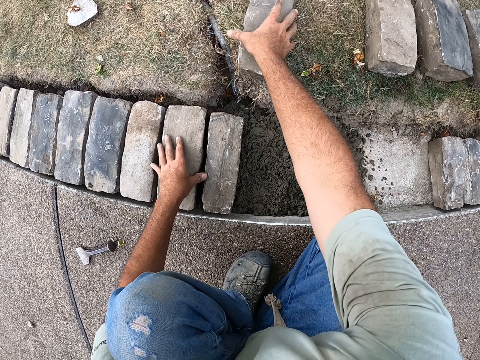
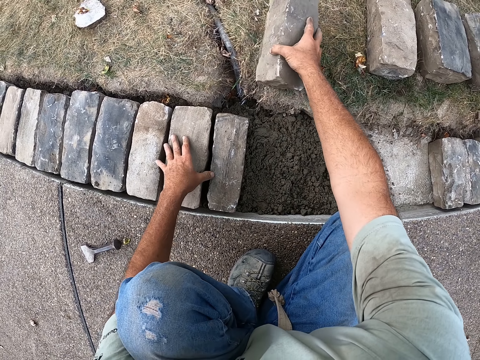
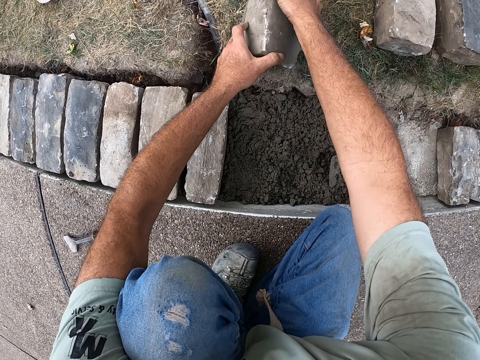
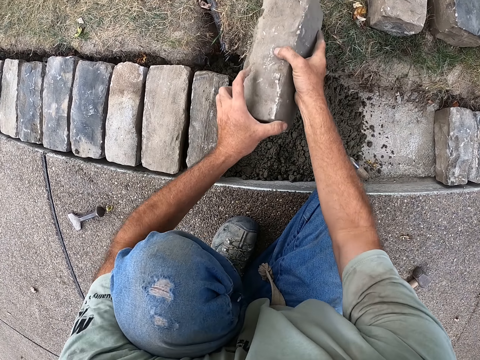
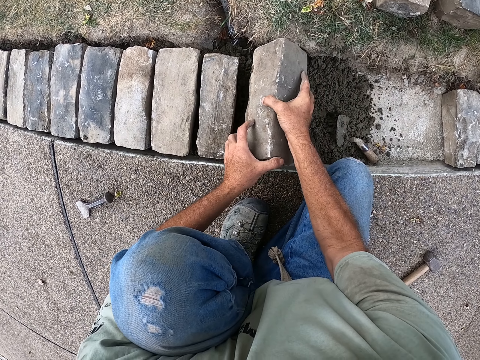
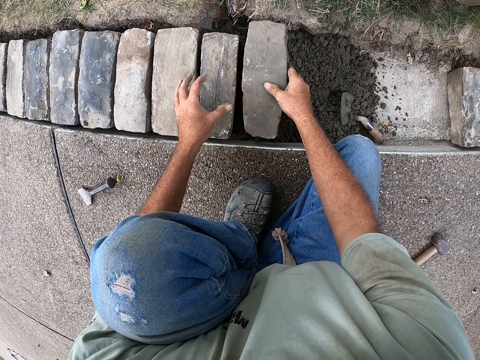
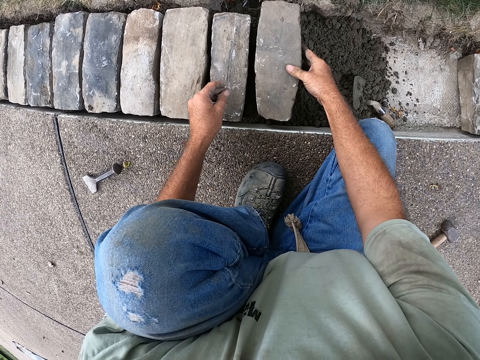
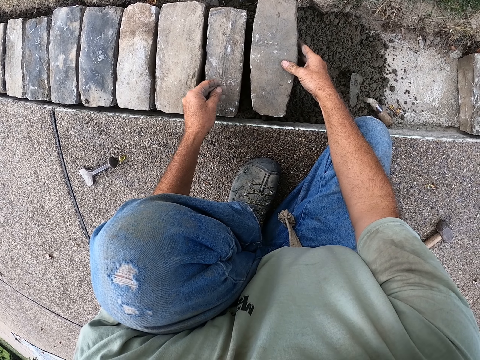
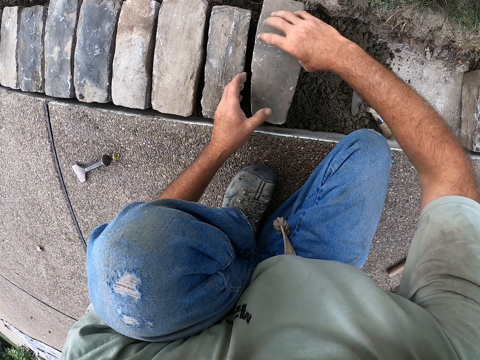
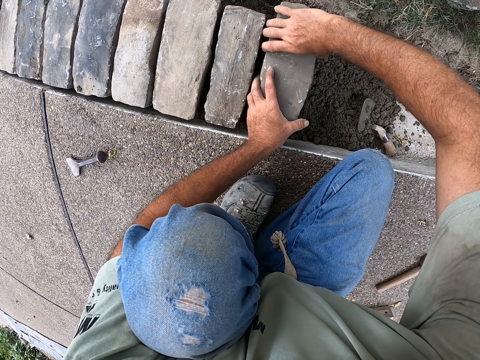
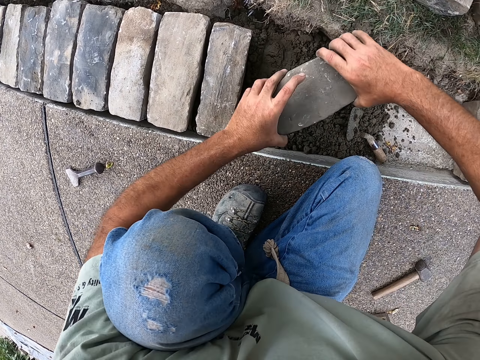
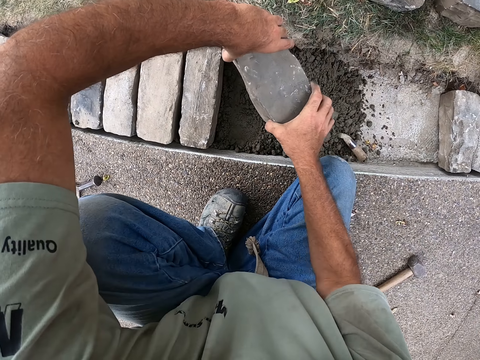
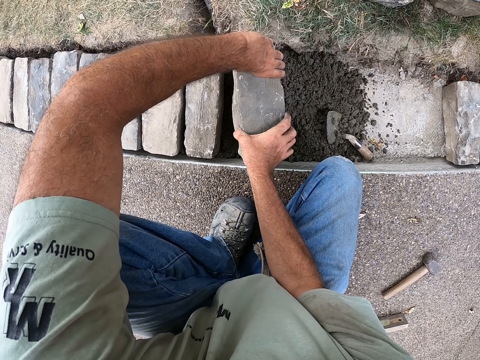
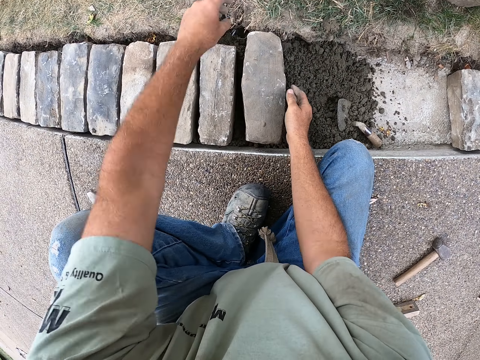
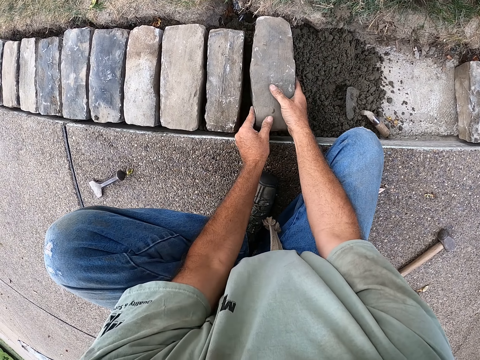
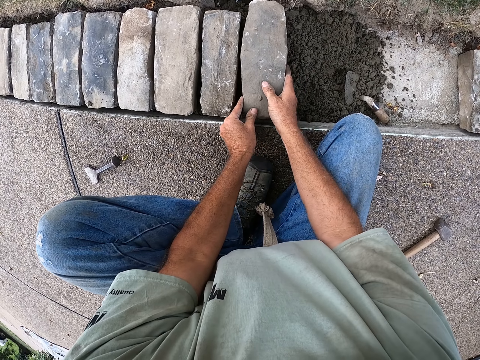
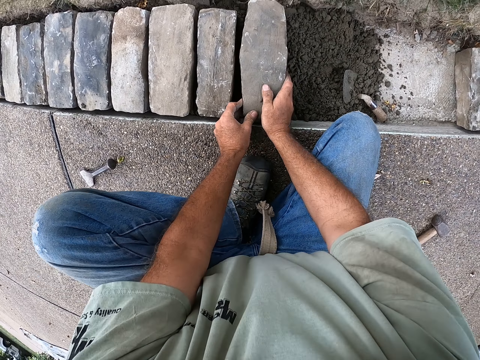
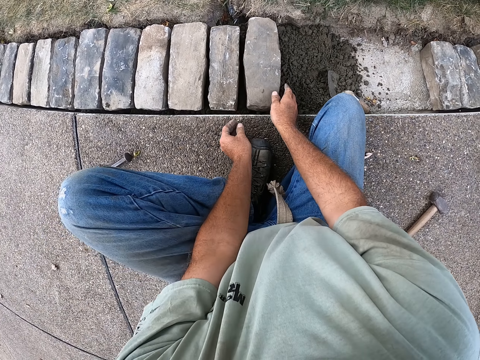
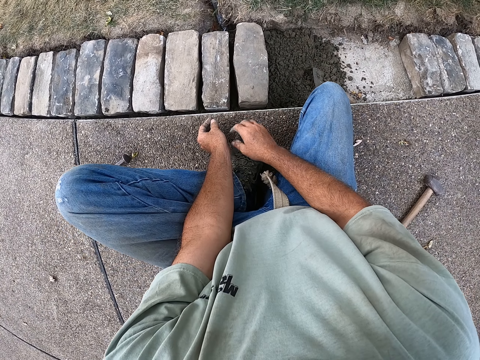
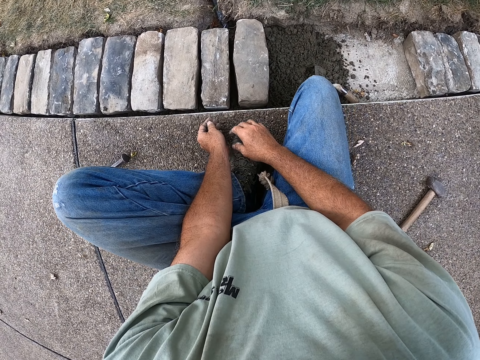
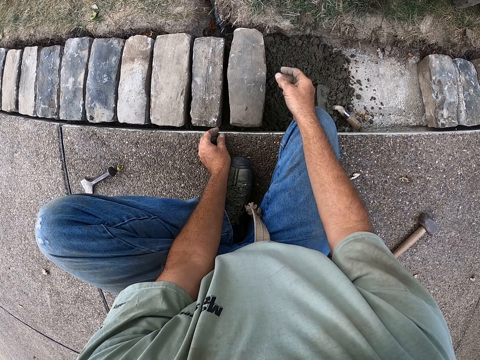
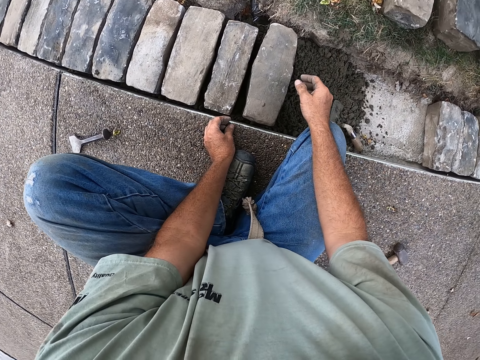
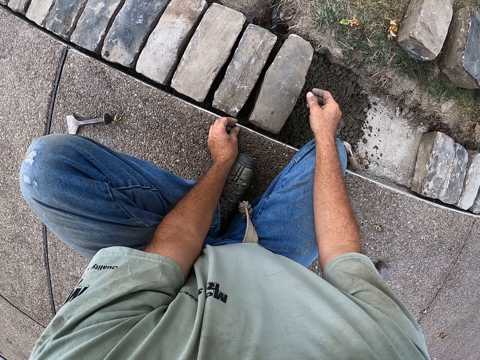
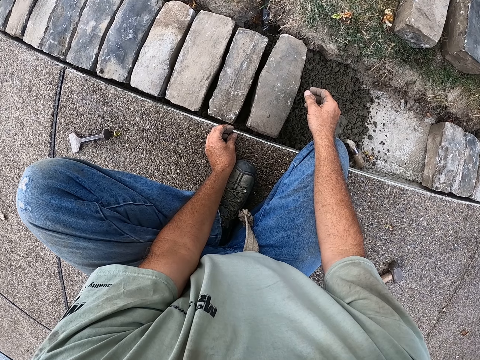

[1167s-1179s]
The camera wearer picks up the brick. They put the brick on the sand. They hold the brick. They turn the brick. They put the brick on the sand. They fix the brick with hands. They look at the bricks.

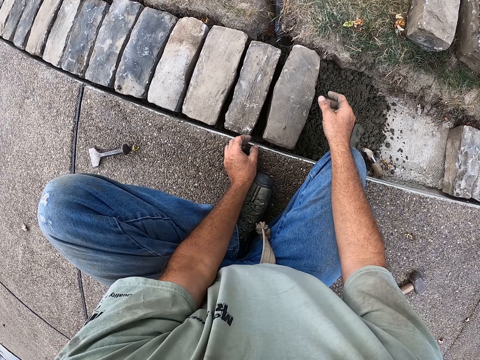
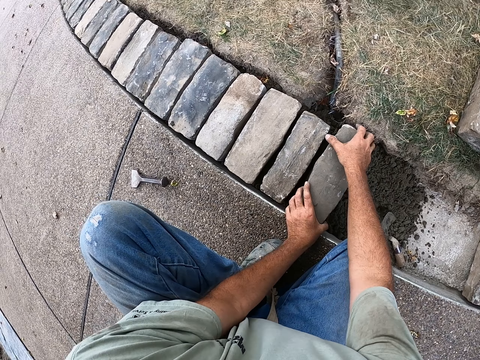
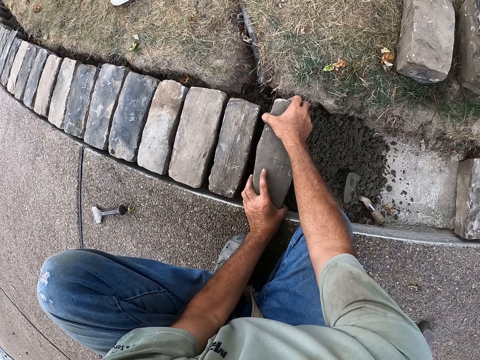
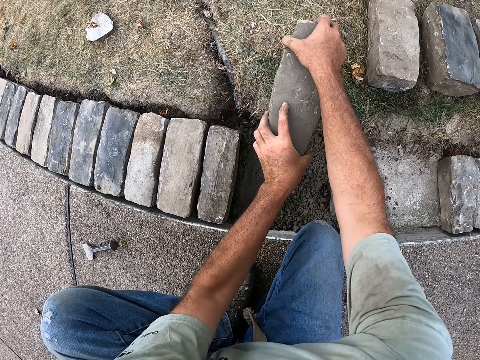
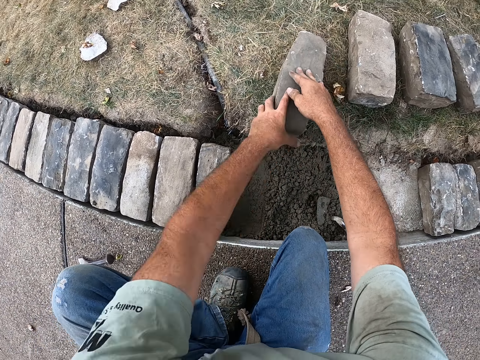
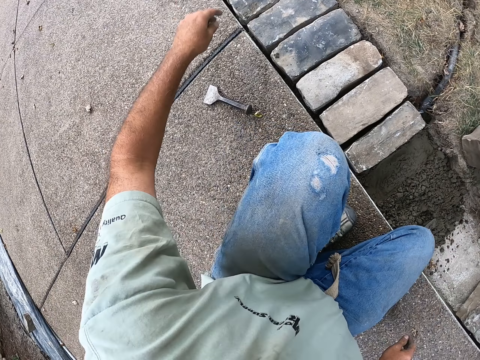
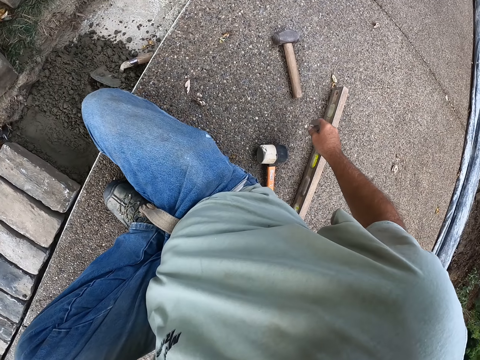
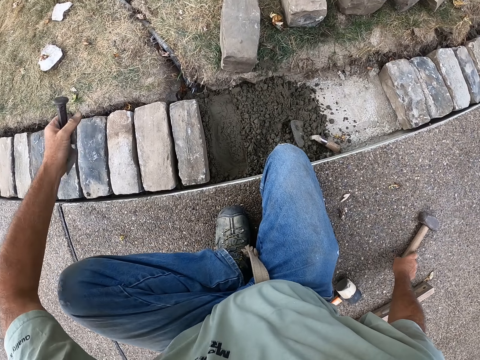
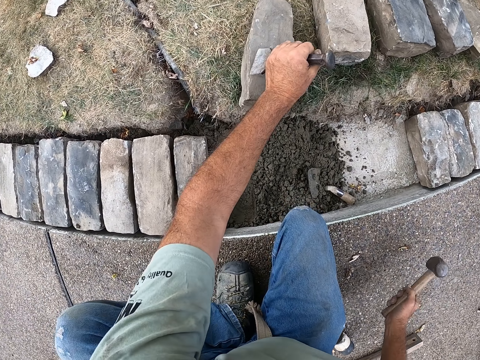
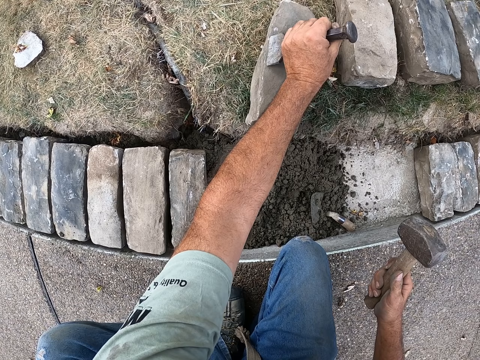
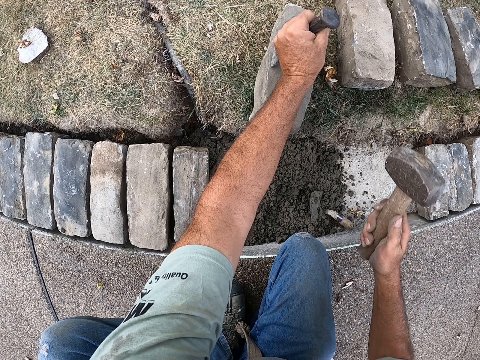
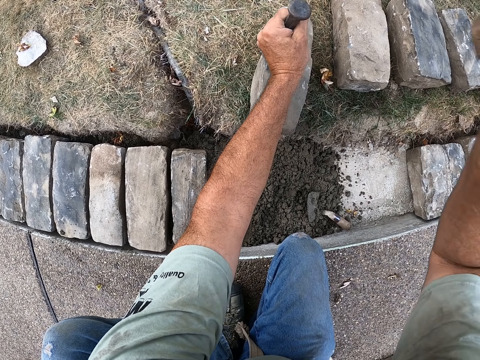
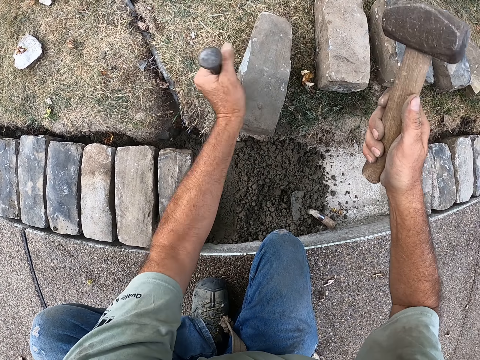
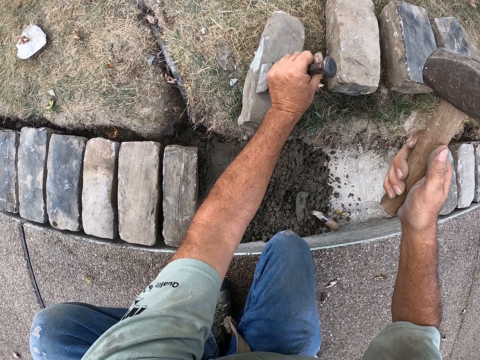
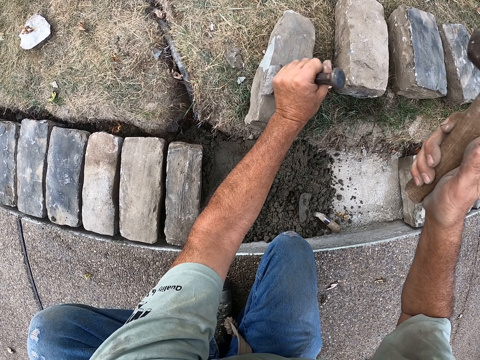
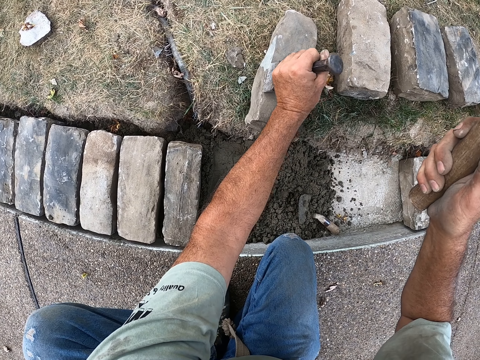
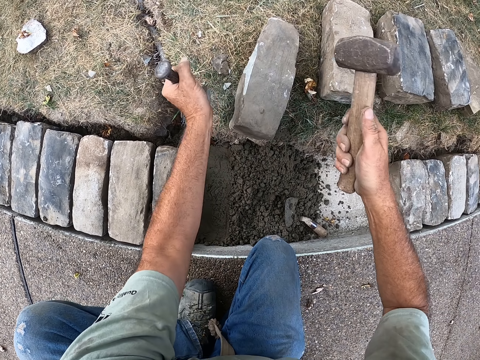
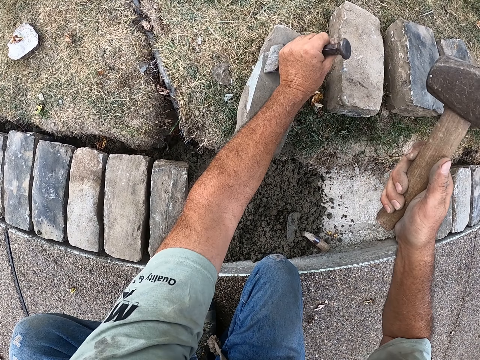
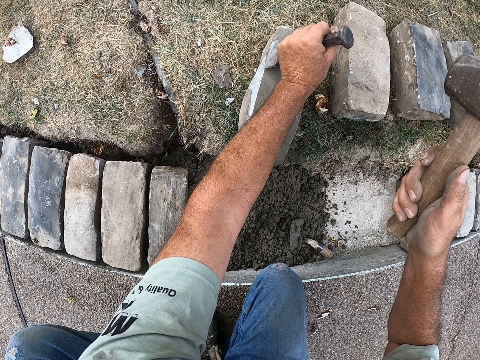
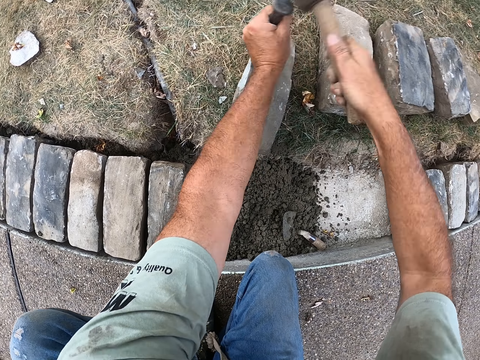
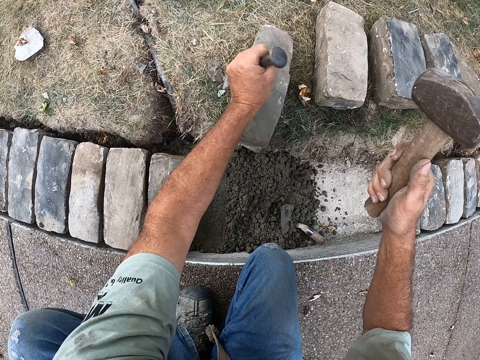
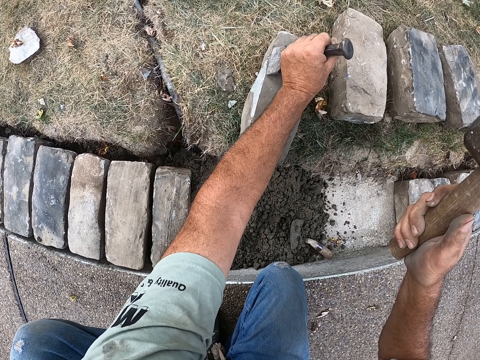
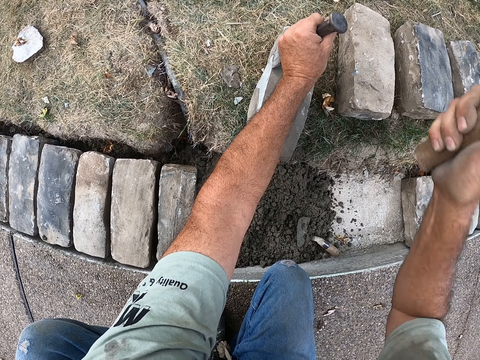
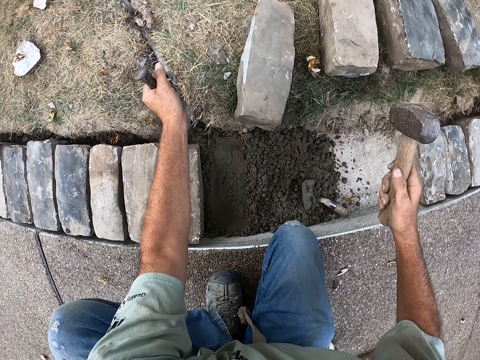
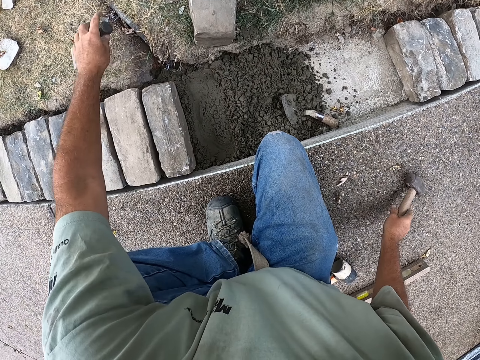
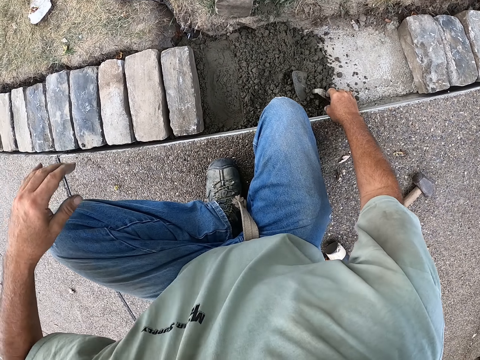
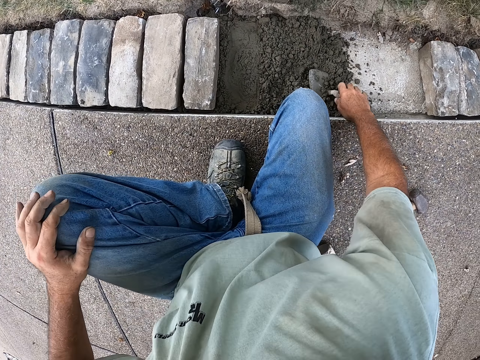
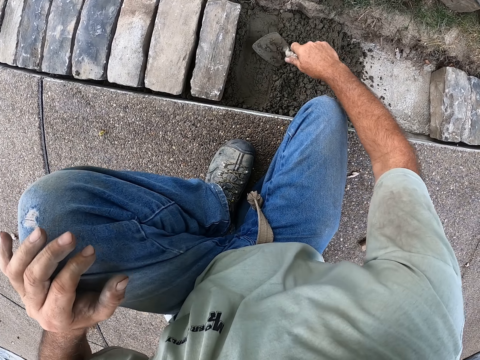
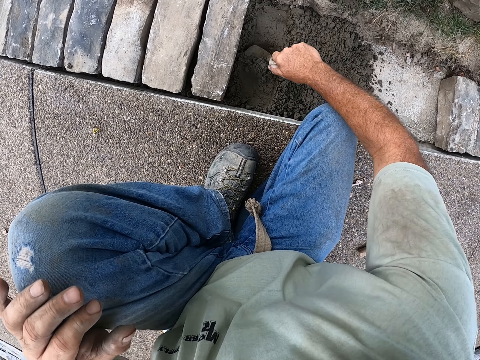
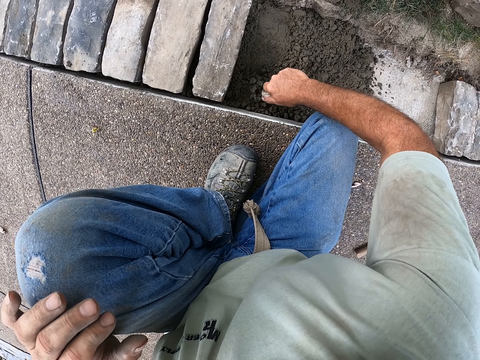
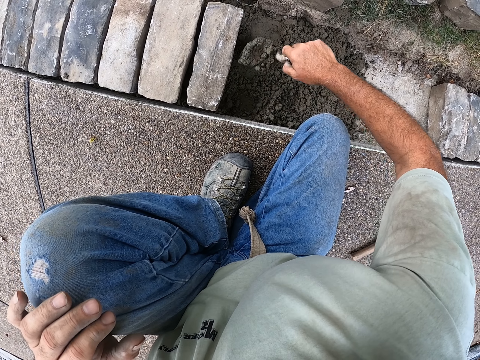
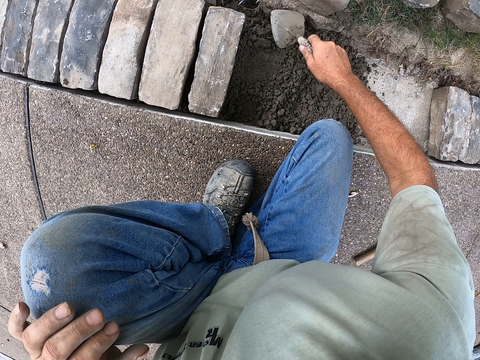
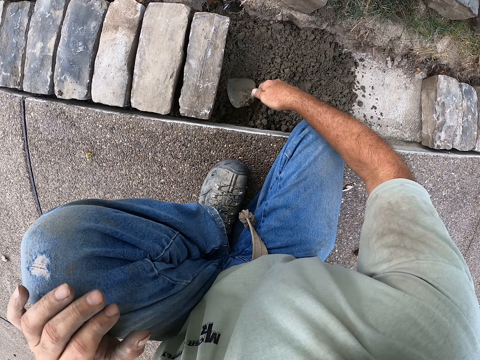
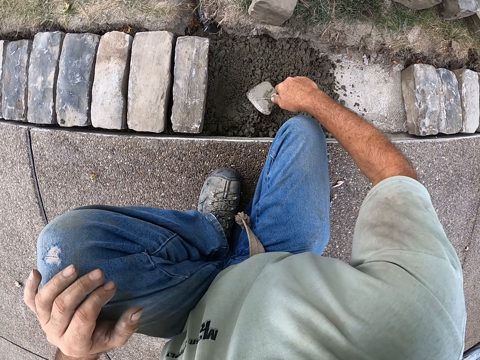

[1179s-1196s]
The camera wearer removes a brick from the sand. They put the brick down. They hold an object. They hold the hammer. They cut the brick with a chisel. They hit the object with the hammer. They hold the object. They hit the object with the hammer. They hold the object. They hit the object with the hammer. They hold the object. They hit the object with the hammer. They put the hammer down. They hold the trowel. They spread sand with the trowel. They mix the sand.
